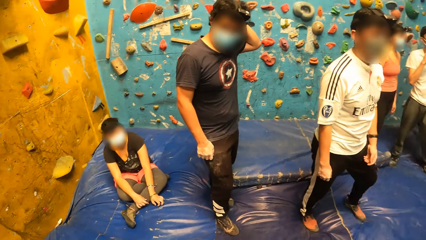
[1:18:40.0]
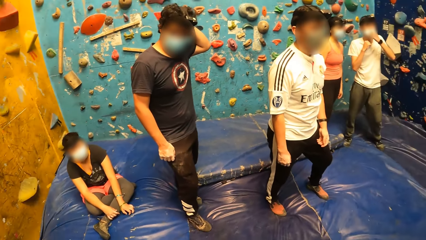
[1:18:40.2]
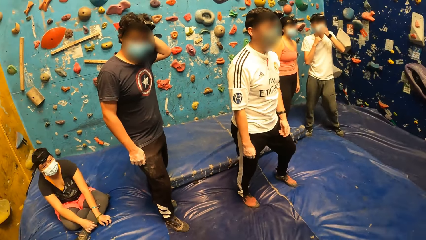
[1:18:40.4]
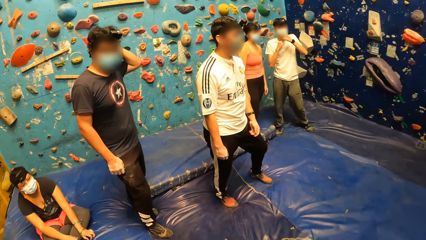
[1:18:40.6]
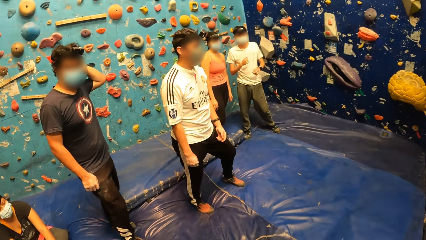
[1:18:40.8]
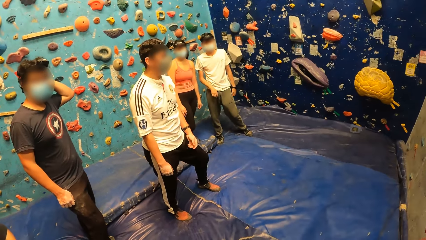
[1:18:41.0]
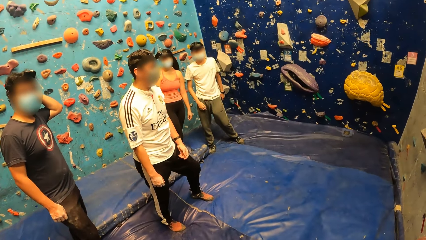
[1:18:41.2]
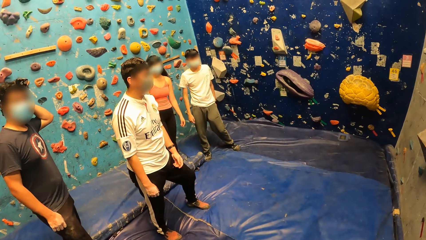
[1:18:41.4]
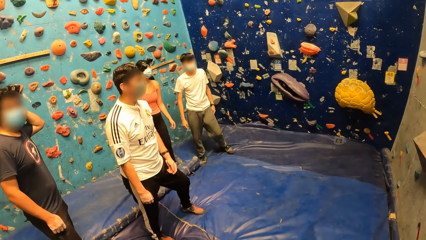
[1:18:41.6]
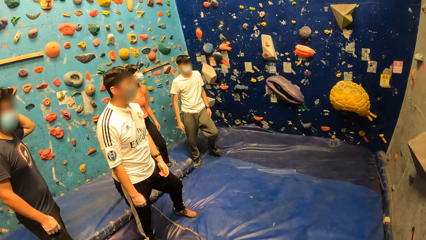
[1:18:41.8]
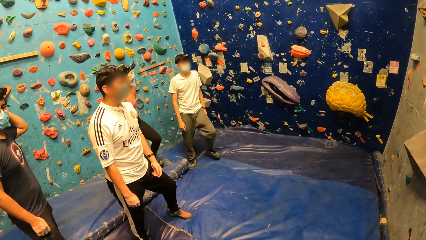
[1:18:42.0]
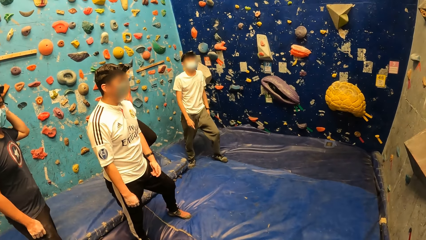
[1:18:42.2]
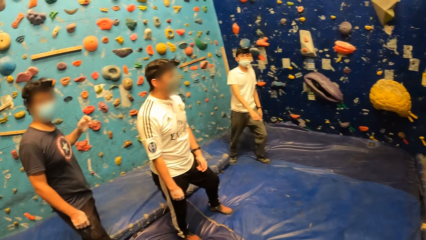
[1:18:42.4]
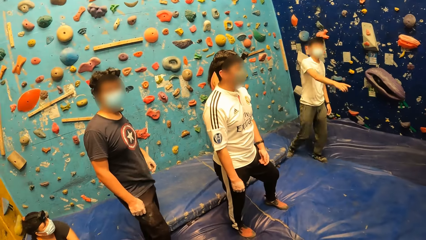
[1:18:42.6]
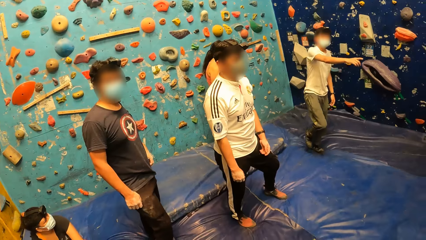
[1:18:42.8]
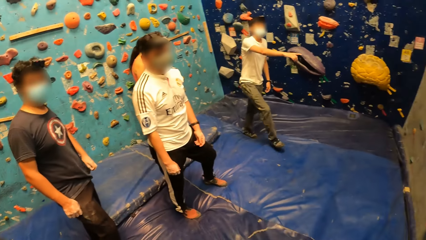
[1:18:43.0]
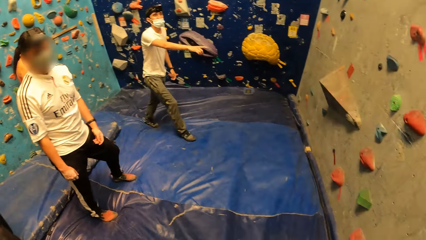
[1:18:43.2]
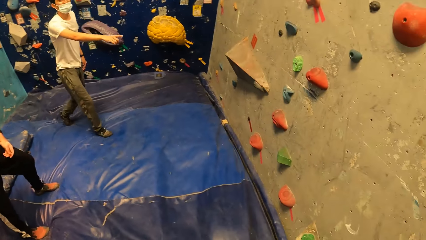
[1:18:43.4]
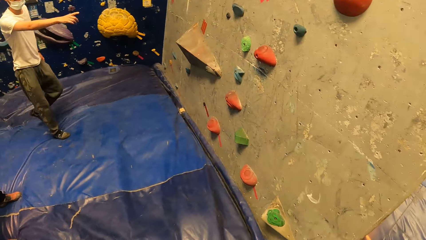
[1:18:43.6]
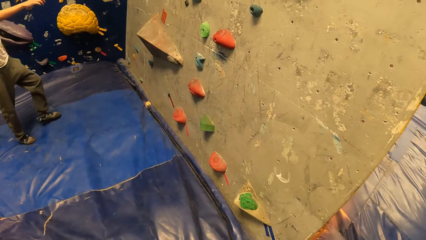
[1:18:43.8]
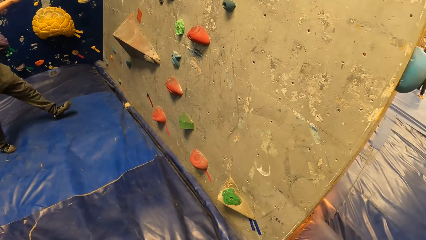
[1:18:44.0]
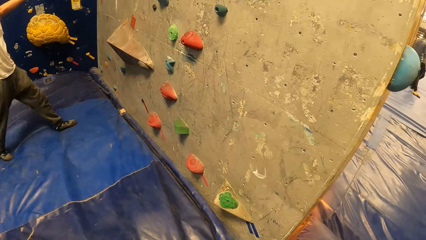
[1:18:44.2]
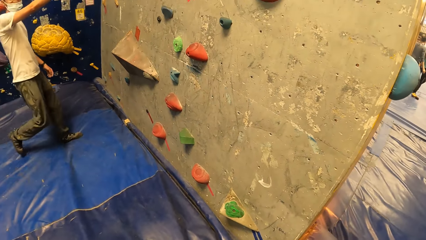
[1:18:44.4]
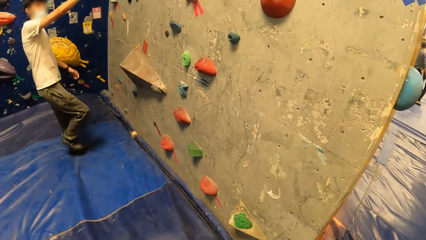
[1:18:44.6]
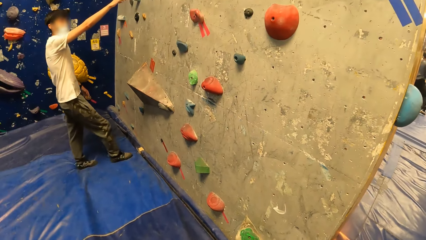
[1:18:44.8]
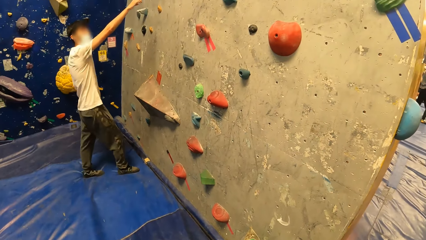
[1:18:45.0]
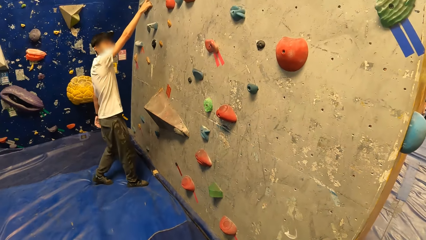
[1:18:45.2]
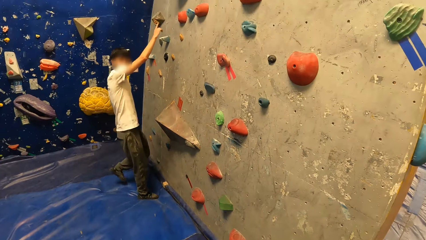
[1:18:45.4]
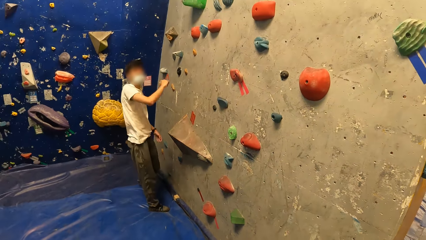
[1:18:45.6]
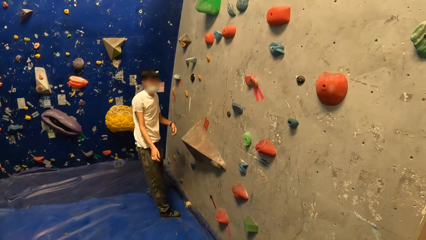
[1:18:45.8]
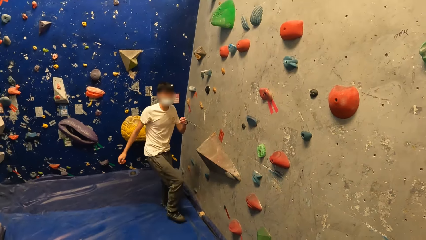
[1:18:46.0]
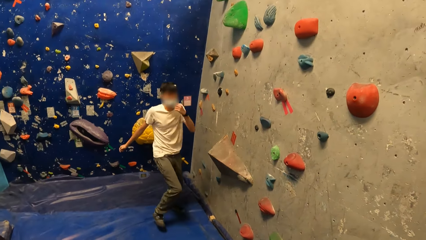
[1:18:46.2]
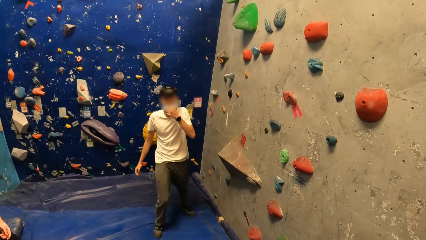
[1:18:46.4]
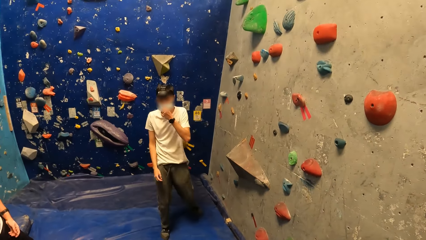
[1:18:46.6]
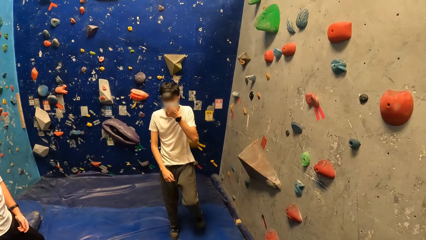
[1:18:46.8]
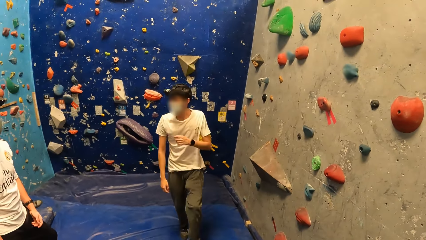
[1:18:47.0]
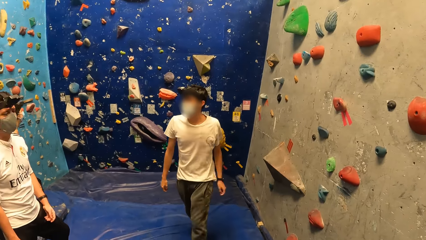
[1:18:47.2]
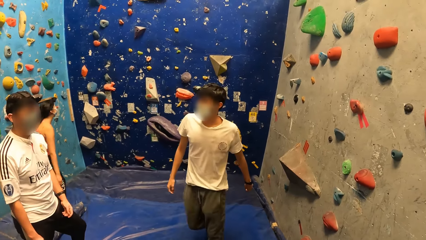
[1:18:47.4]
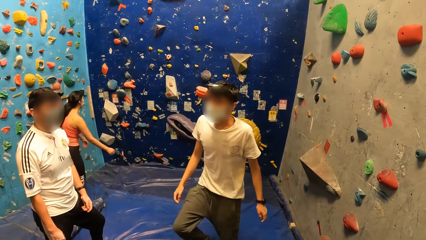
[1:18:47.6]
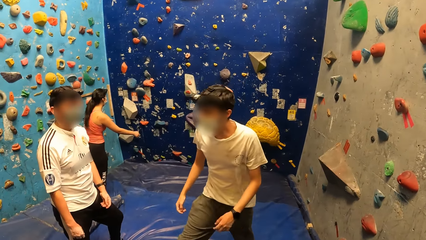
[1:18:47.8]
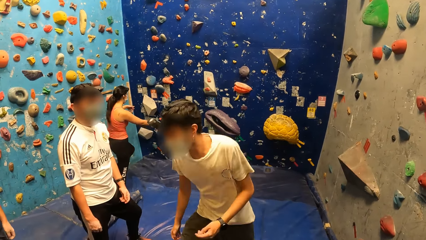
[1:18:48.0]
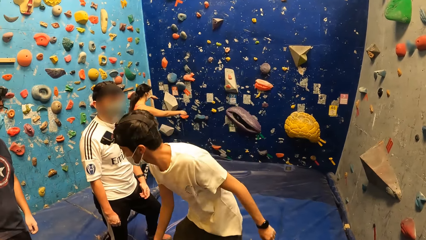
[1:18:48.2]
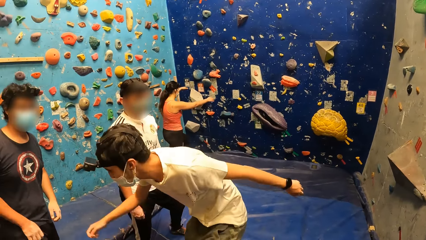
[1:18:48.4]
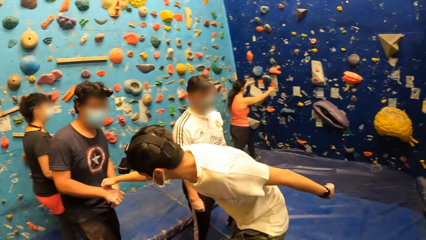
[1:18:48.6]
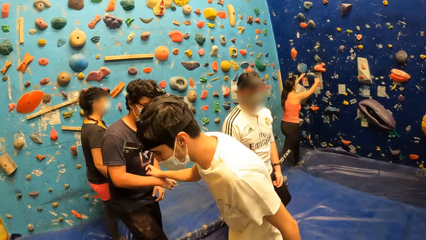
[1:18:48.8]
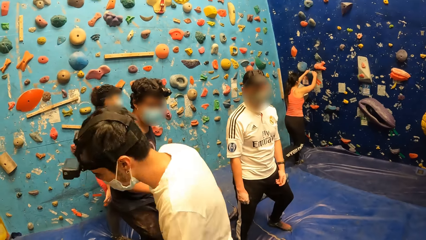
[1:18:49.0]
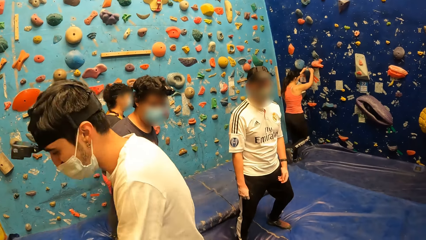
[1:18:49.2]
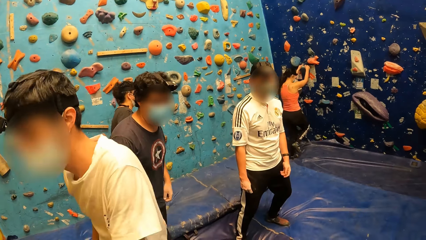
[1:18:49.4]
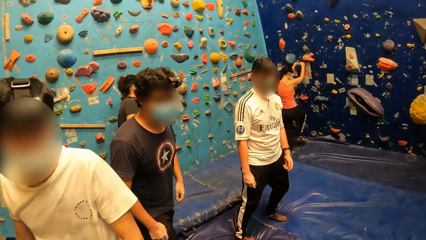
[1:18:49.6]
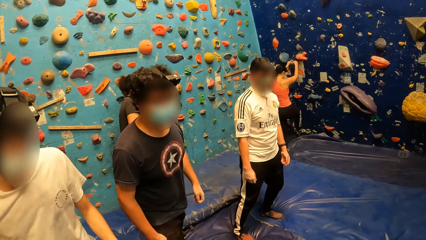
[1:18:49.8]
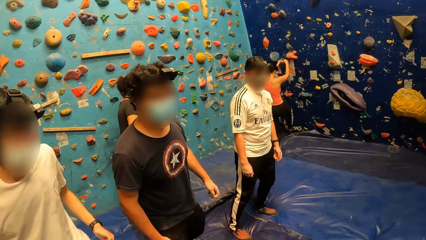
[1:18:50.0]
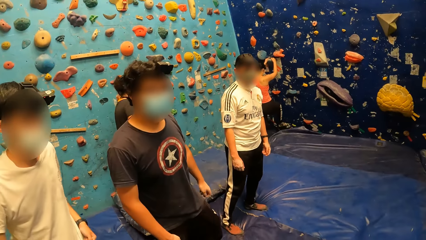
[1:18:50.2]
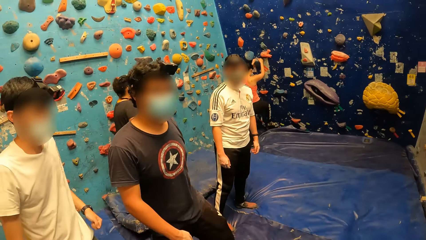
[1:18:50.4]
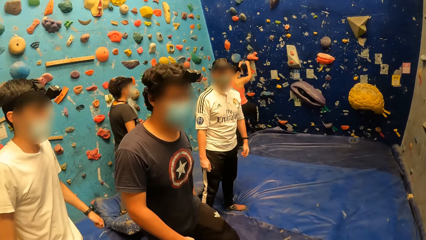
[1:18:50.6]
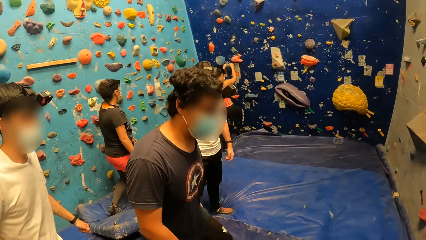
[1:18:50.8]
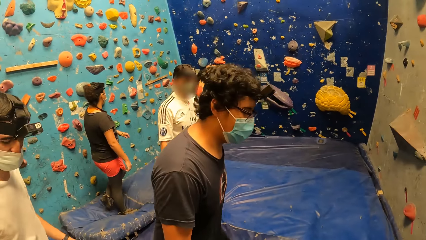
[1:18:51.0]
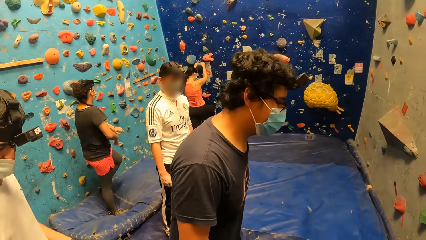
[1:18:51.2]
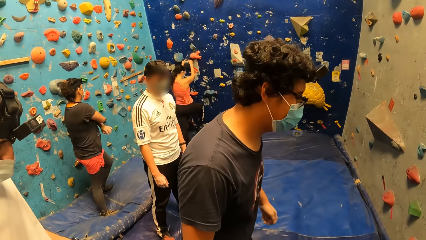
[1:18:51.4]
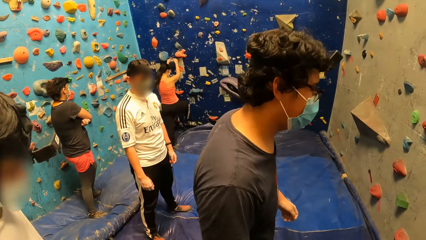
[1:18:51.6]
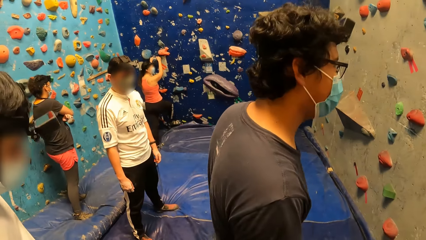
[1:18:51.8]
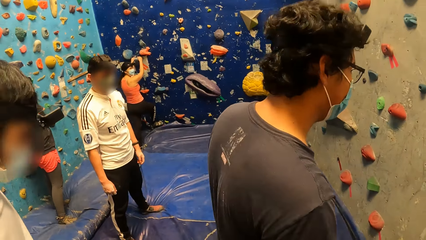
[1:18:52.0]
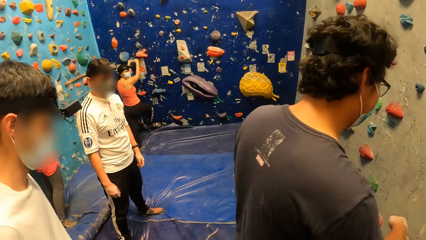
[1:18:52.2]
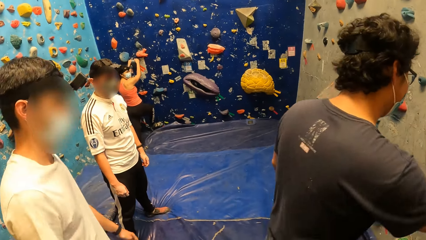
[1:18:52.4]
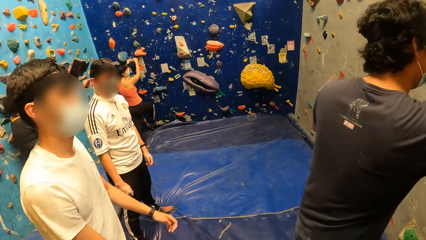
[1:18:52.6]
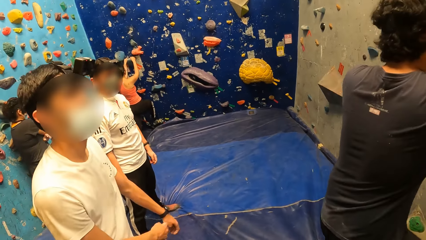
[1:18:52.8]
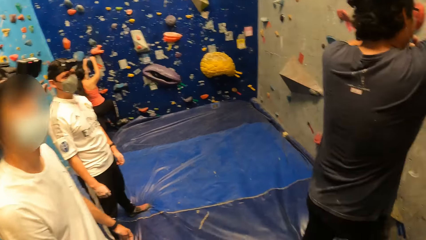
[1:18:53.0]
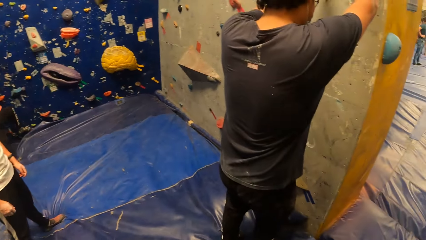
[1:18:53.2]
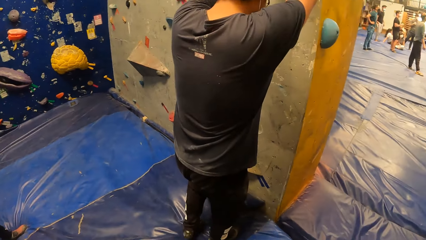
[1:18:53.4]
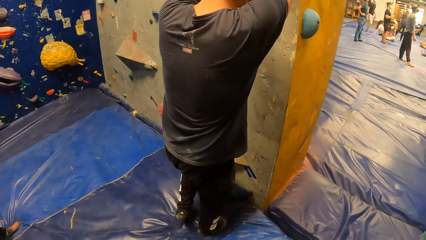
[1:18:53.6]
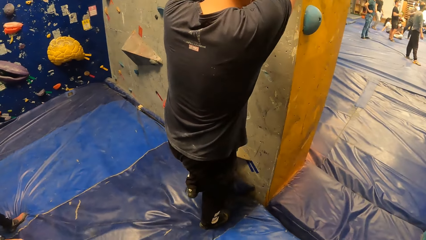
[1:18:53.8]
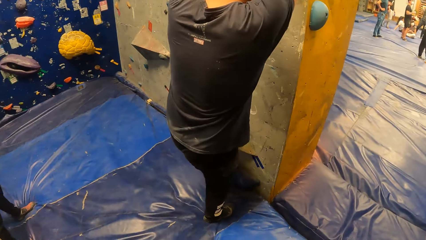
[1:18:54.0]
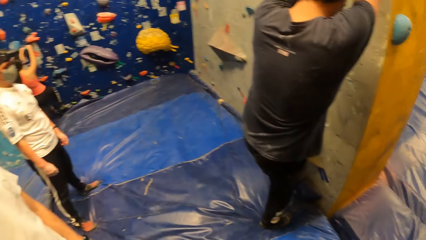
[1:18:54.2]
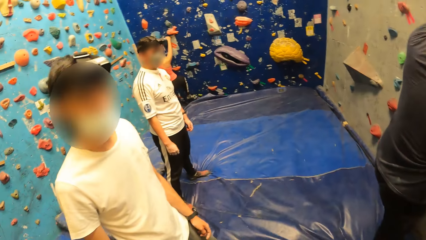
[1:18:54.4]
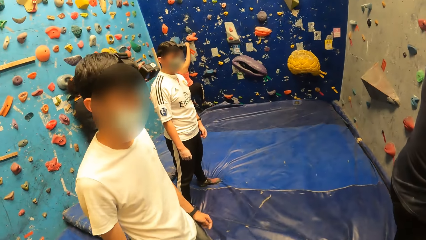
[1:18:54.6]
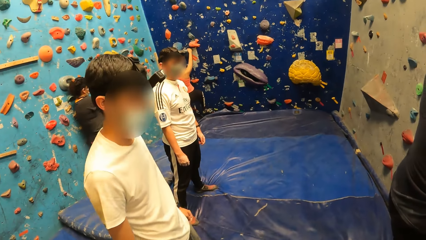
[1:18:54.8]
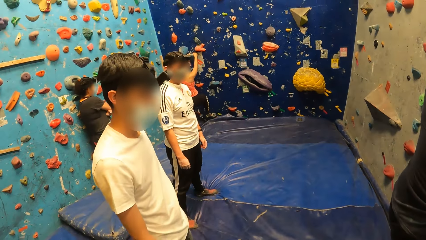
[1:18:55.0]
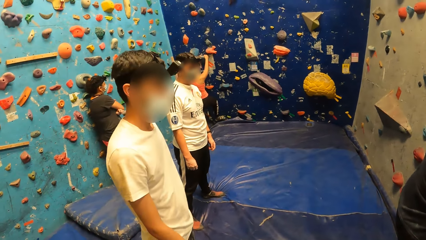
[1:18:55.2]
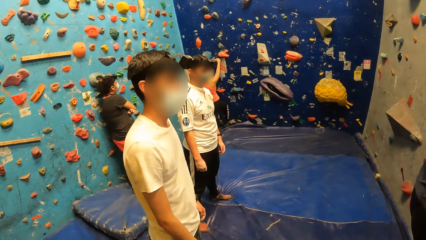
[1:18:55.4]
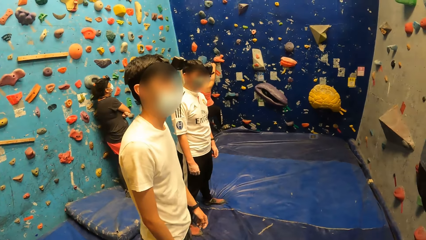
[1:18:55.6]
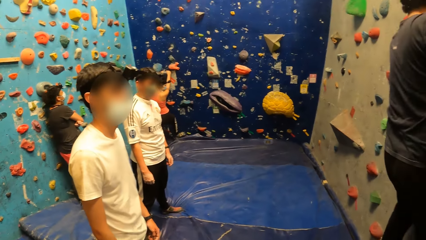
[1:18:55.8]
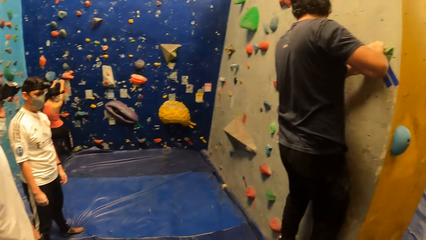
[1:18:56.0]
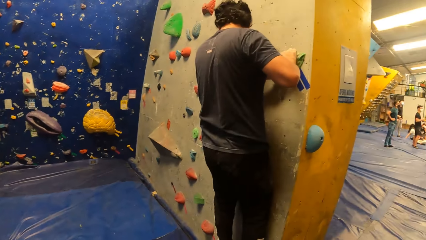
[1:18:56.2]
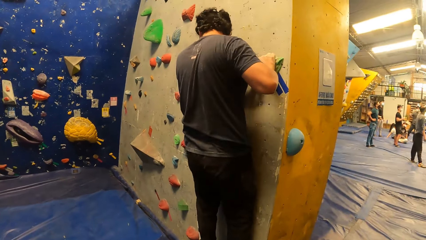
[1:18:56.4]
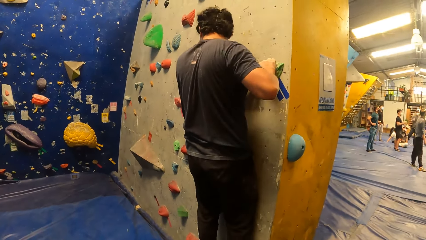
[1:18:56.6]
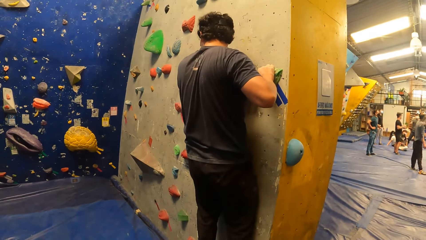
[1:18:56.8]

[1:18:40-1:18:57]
The man interacts with the camera wearer at the wall climbing centre. The man points to the climbing wall. The man adjusts a mask on his face with his left hand. The man walks around the blue mattress. The man interacts with another man at the wall climbing centre. The other man moves towards the climbing wall. The other man climbs the wall at the wall climbing centre. The other man touches the wall. The first man interacts with the camera wearer at the wall climbing centre.
